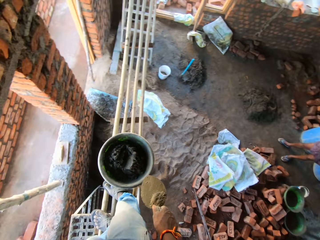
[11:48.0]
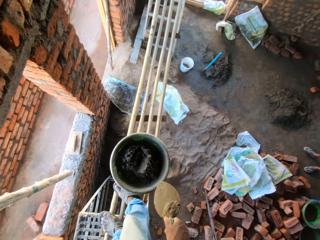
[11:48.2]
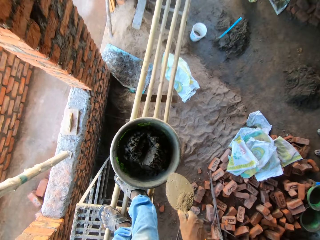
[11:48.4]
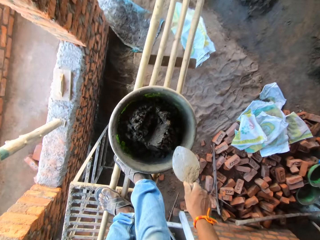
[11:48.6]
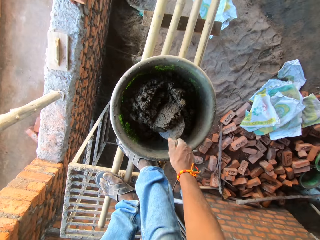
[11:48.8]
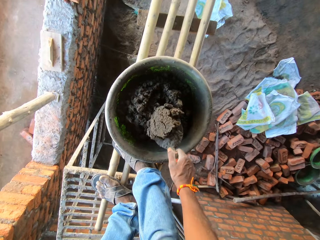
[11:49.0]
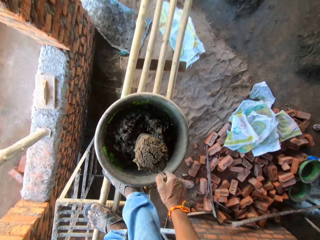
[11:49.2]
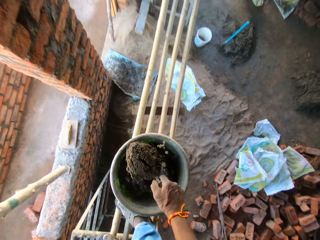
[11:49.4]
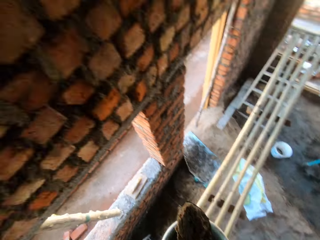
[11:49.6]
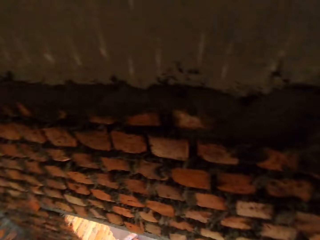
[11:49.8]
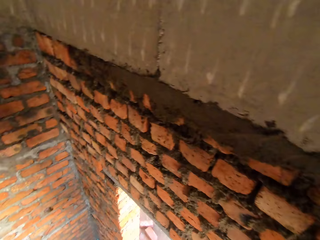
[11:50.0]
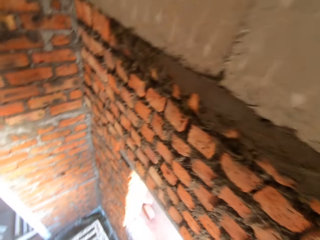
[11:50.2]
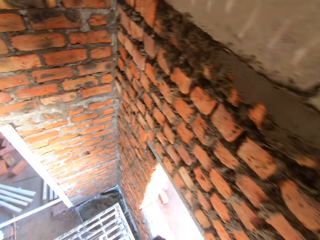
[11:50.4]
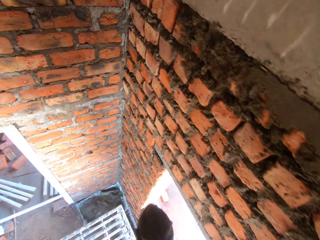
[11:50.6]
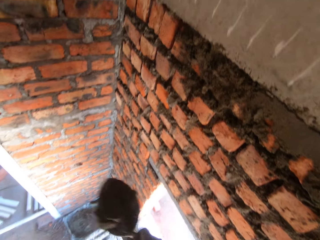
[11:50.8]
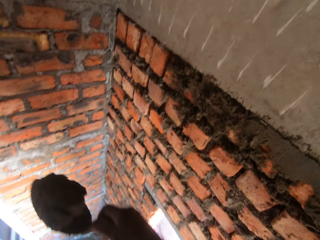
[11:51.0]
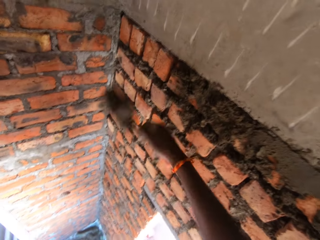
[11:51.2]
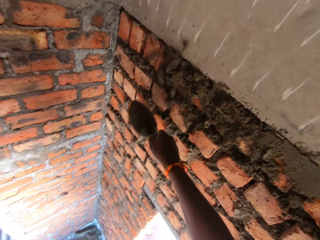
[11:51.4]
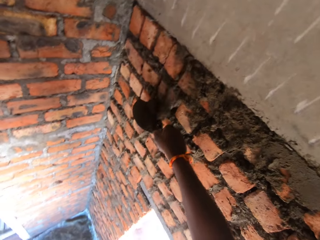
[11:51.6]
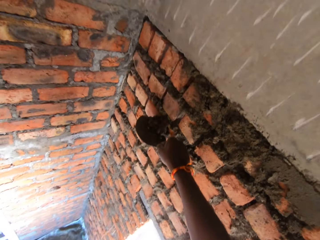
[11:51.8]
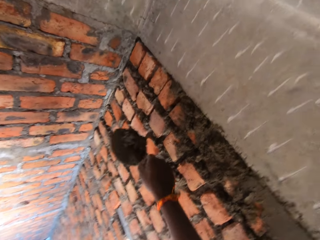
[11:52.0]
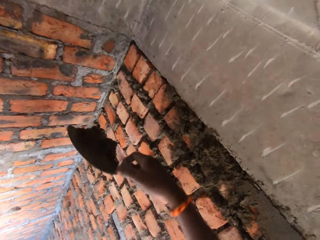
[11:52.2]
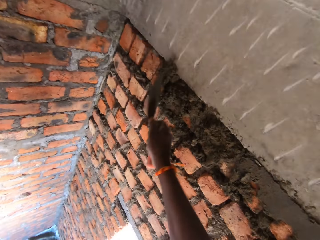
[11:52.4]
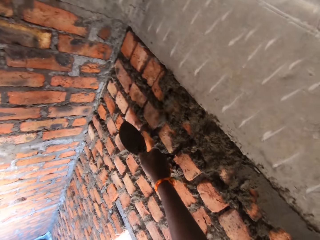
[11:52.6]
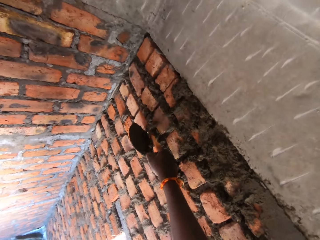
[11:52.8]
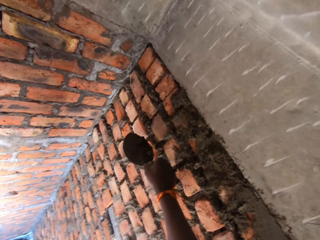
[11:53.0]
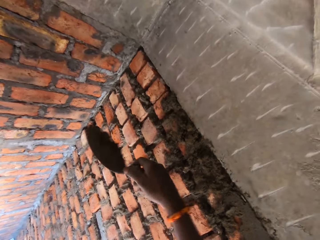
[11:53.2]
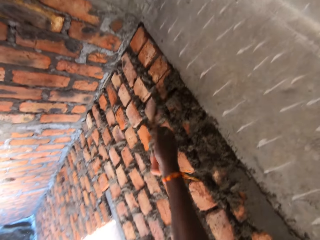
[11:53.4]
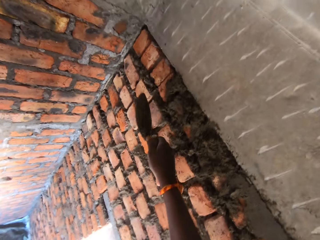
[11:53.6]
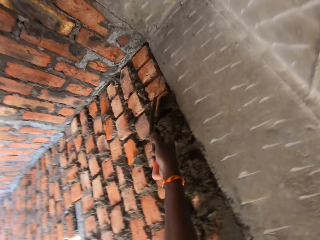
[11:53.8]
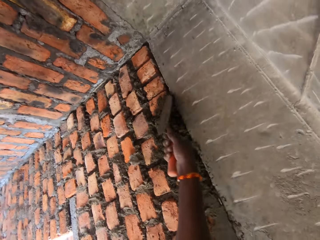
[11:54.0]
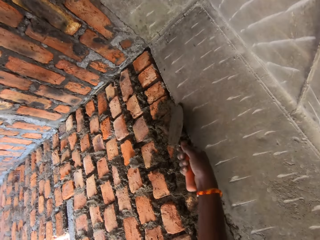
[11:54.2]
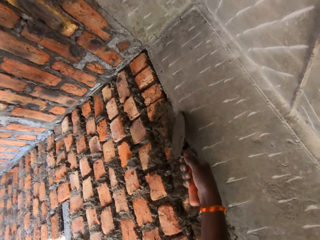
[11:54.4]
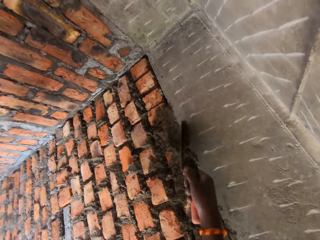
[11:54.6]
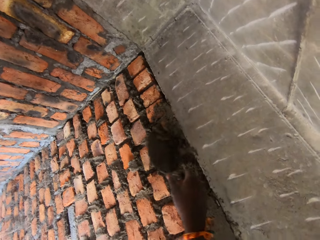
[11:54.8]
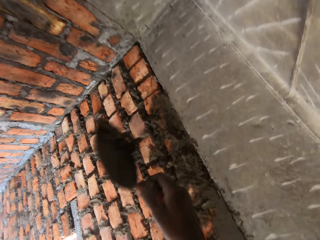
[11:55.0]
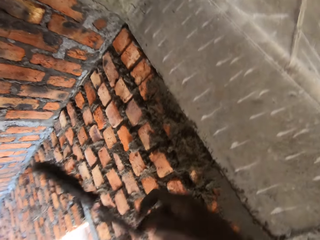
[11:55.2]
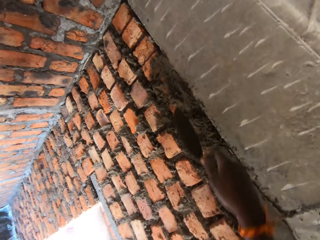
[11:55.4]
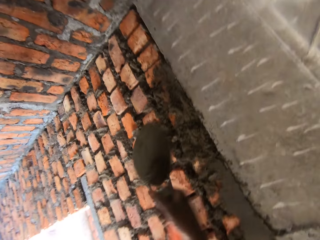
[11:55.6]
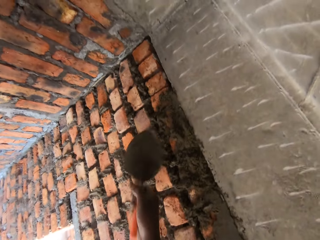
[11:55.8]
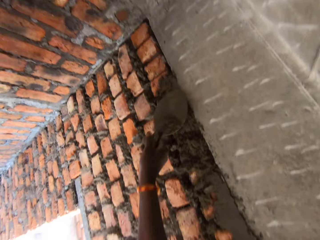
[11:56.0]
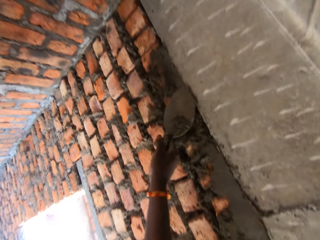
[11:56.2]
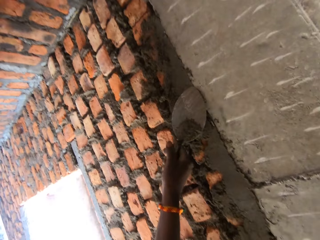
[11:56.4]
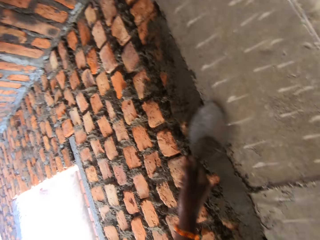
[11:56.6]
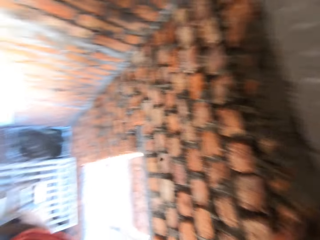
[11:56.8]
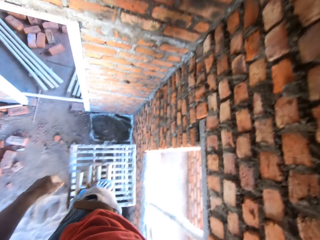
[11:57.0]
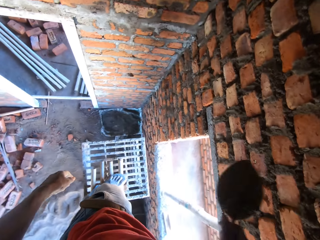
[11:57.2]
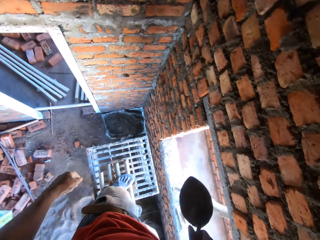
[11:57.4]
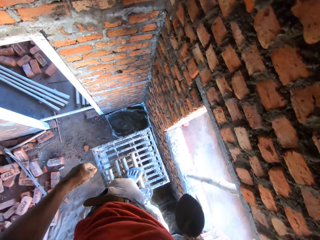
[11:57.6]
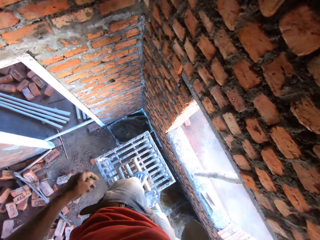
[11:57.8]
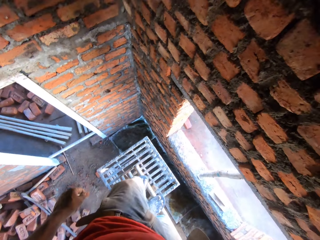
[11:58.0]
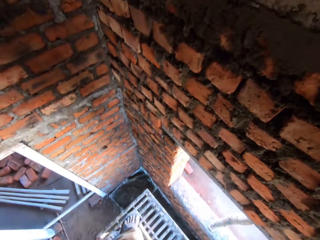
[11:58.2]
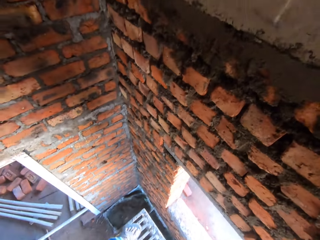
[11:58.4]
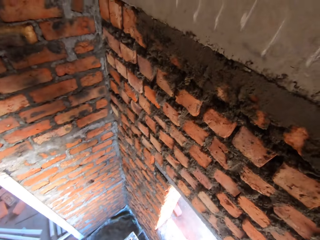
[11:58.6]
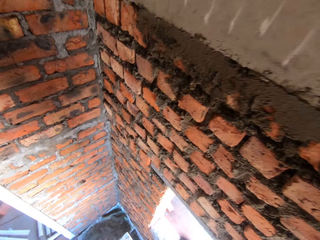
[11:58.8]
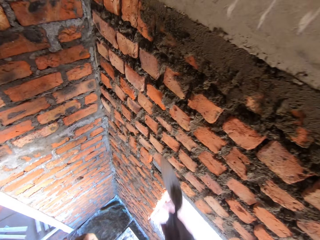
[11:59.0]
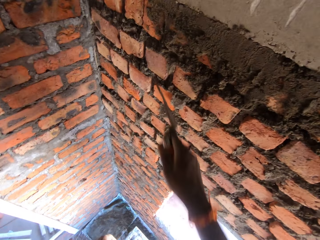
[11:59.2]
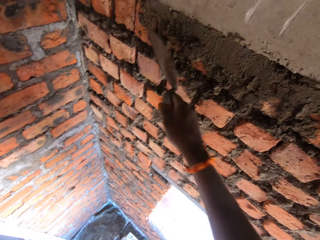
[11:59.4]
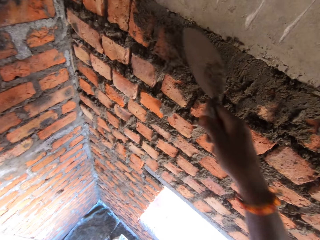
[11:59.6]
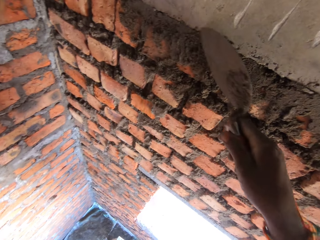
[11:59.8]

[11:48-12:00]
The camera wearer scoops mortar from the head pan on the bamboo sticks with the trowel in his right hand. He plasters the mortar on the wall with the trowel in his right hand. He scrapes the mortar on the wall with the trowel in his right hand. He plasters the mortar on the wall with the trowel in his right hand. He rubs the mortar on the wall with the trowel in his right hand.

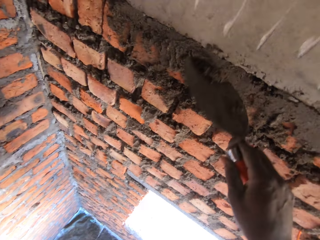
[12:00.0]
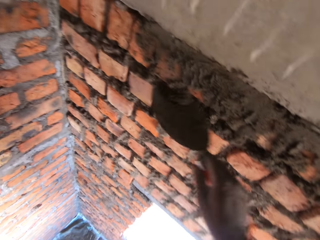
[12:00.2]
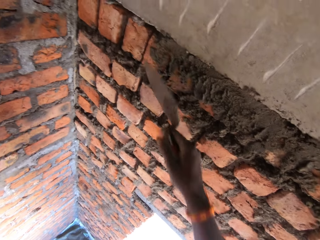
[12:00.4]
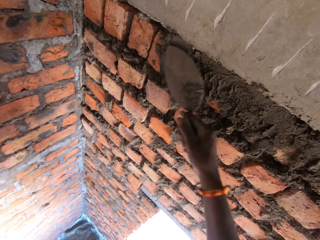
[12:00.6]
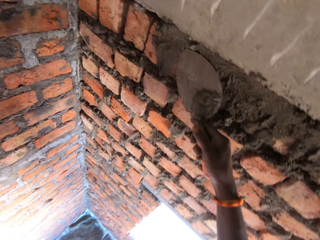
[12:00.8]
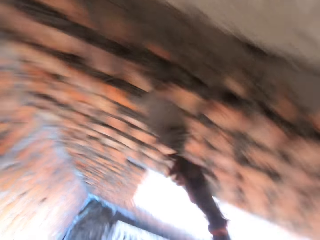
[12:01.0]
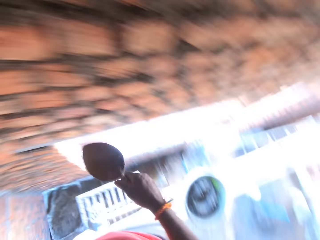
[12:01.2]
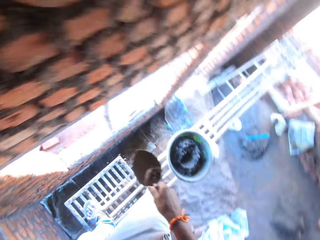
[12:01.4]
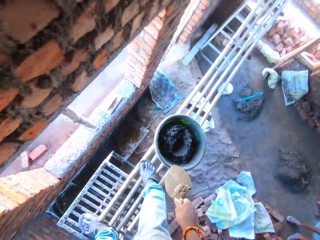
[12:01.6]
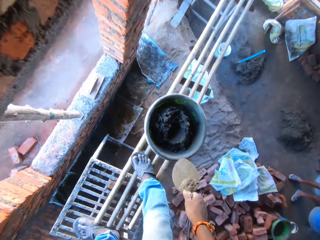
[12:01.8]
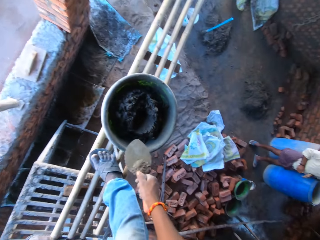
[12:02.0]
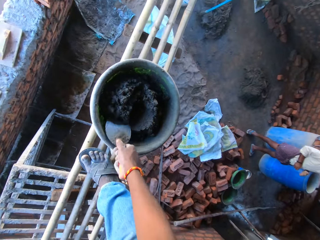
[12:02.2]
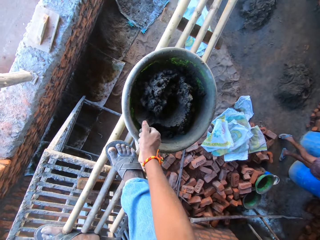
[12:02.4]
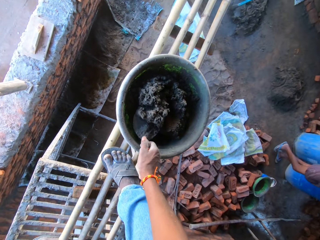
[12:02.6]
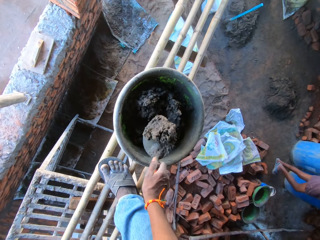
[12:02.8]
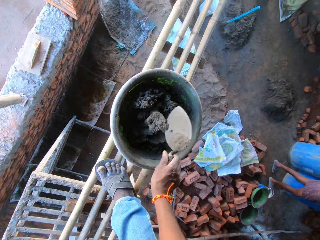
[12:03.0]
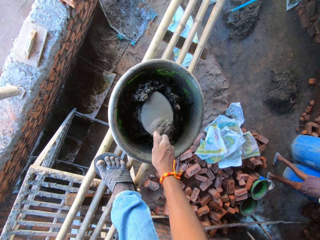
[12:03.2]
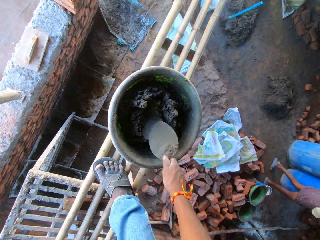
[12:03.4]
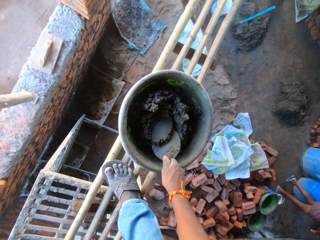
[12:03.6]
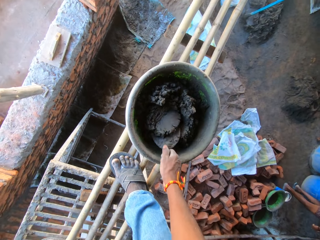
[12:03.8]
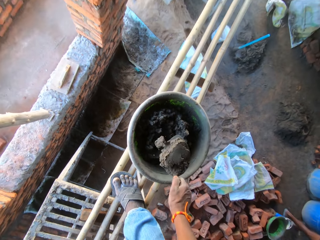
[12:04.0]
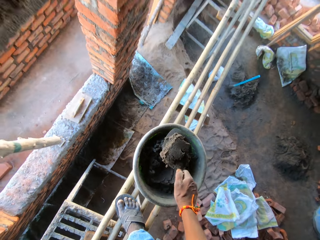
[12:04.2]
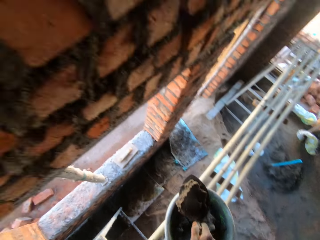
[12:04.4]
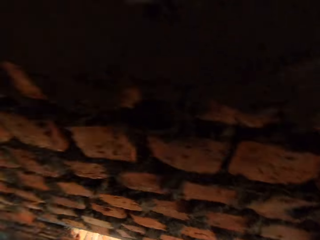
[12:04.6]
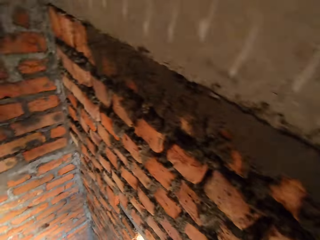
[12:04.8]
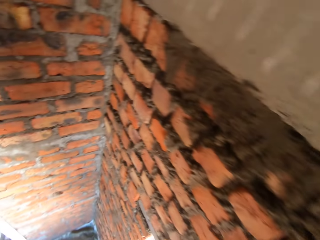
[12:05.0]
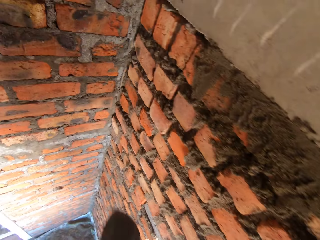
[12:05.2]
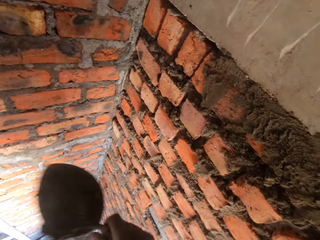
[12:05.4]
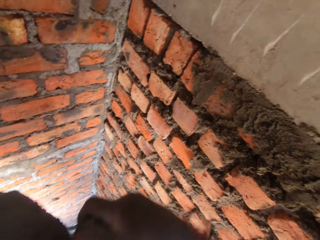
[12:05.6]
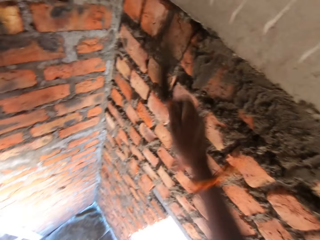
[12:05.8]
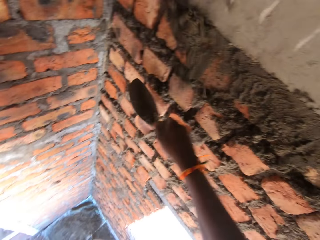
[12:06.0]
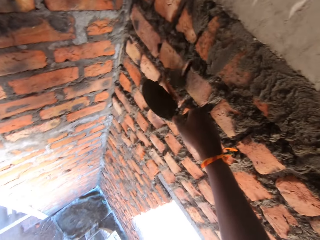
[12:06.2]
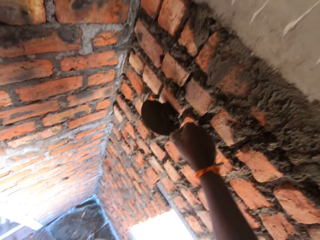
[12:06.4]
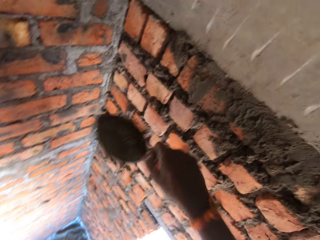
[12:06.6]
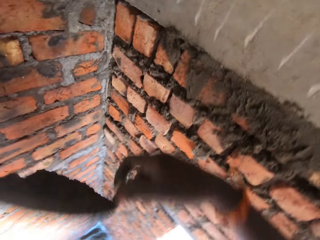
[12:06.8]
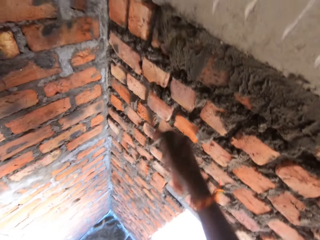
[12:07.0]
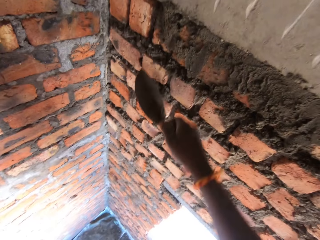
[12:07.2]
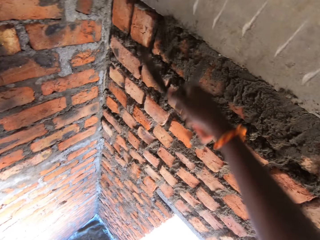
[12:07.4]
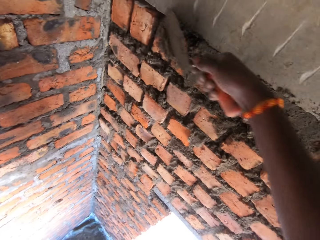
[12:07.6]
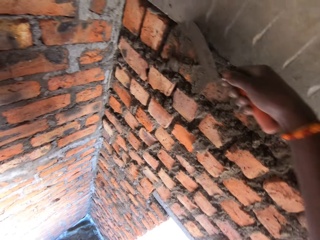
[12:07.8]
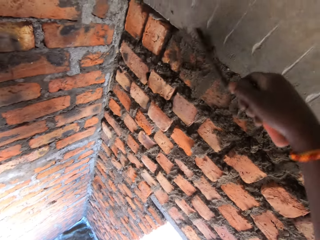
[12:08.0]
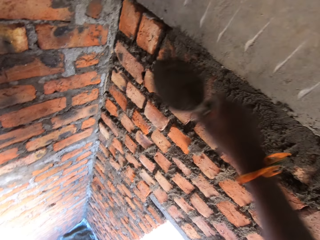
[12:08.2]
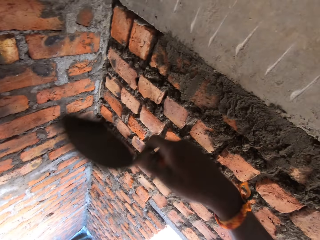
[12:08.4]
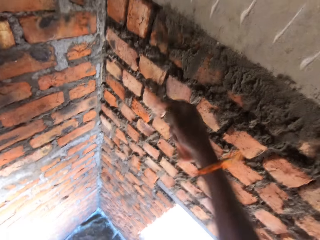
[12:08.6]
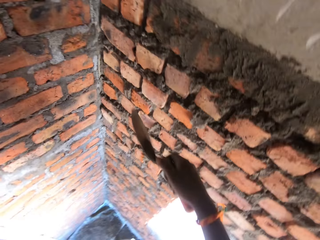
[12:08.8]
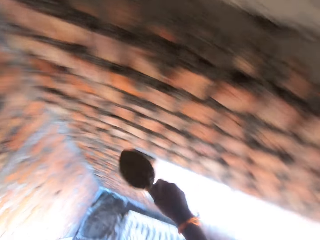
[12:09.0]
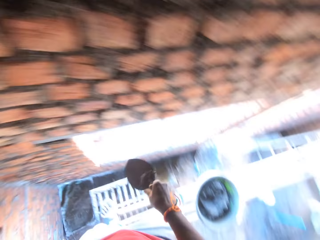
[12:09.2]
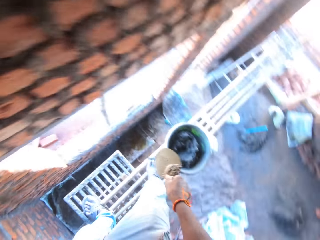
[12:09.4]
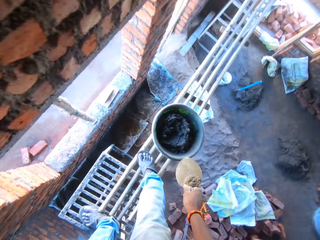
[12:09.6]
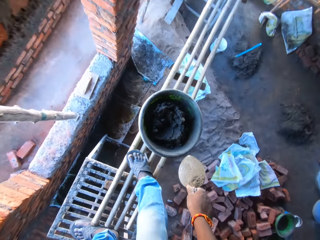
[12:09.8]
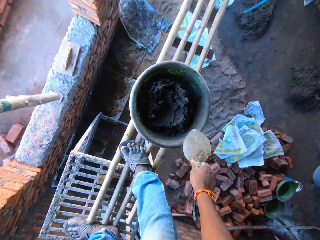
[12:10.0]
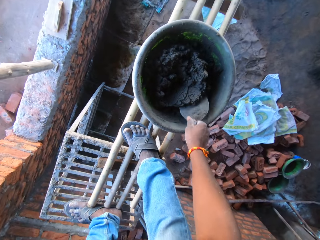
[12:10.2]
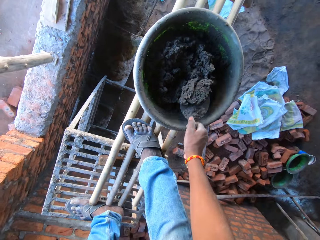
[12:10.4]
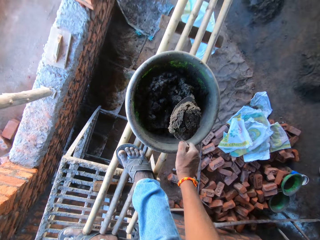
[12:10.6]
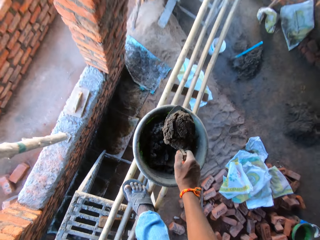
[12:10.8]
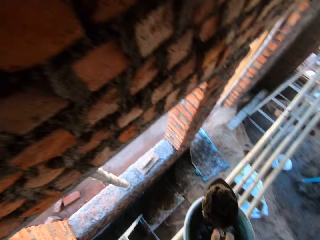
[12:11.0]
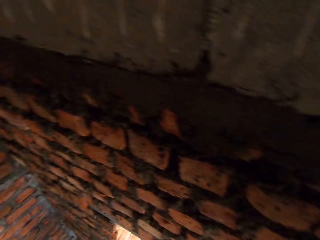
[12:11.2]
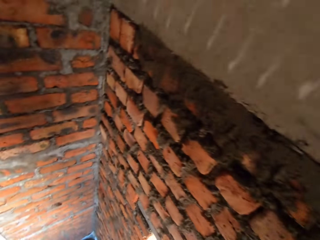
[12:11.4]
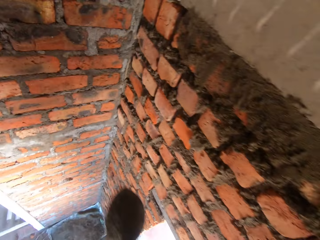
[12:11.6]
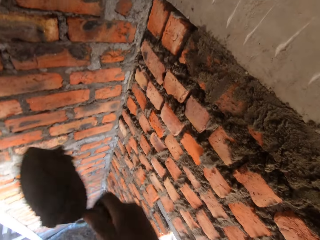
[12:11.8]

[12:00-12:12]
The camera wearer scoops mortar from the head pan on the bamboo sticks with the trowel in his right hand. He plasters the mortar on the wall with the trowel in his right hand. He scrapes the mortar on the wall with the trowel in his right hand. He plasters the mortar on the wall with the trowel in his right hand. He scoops the mortar from the head pan on the bamboo sticks with the trowel in his right hand.
